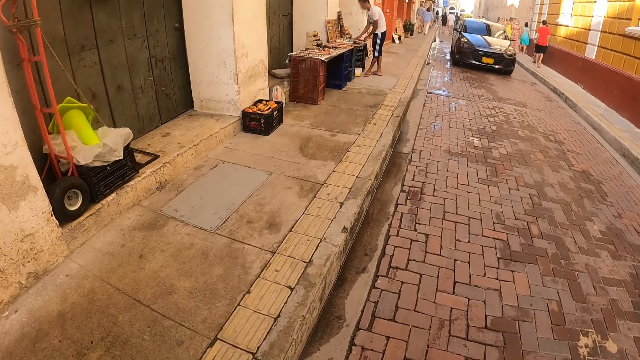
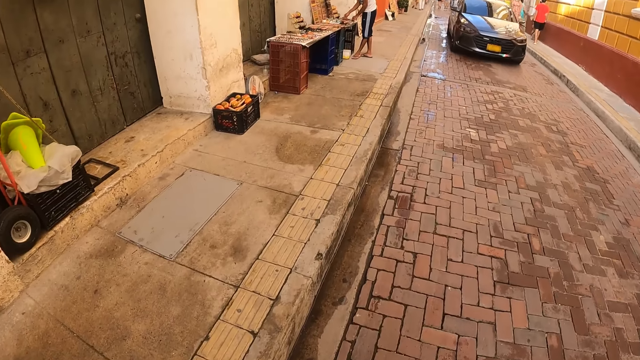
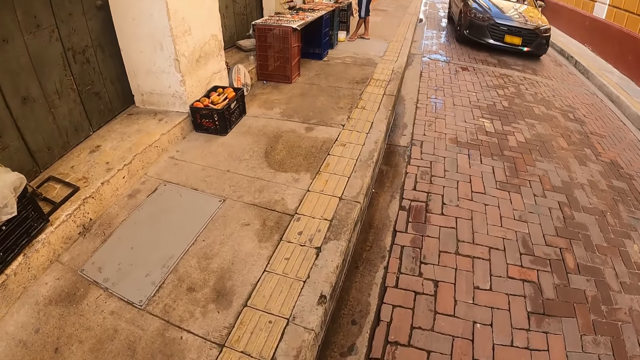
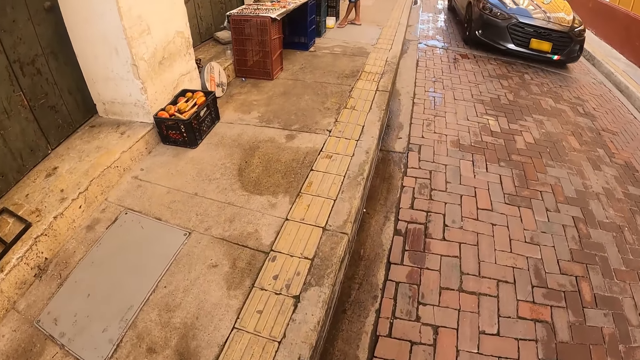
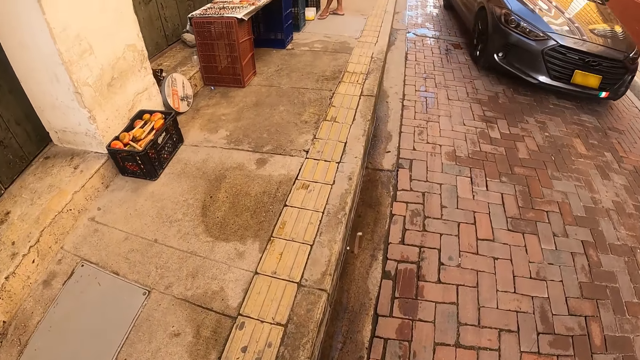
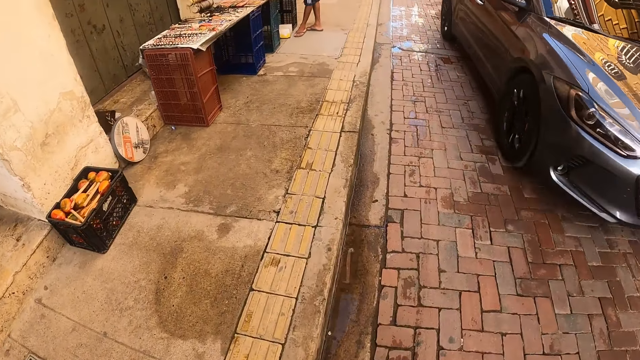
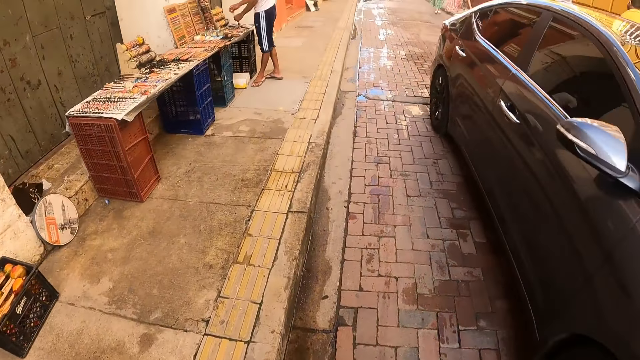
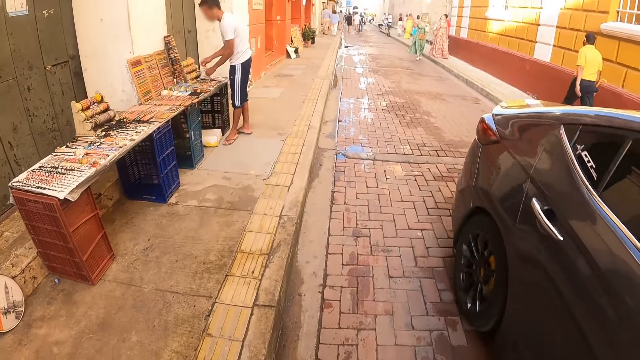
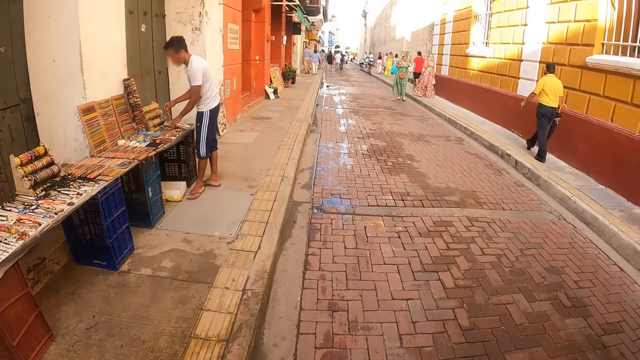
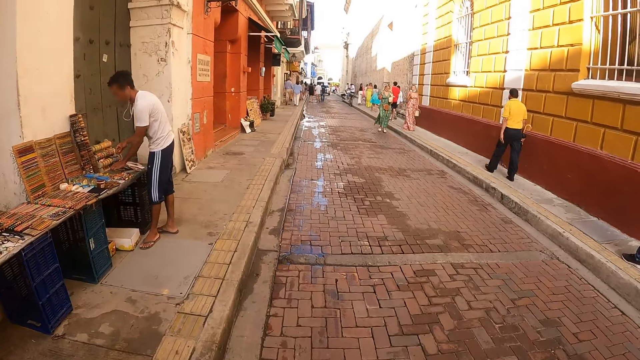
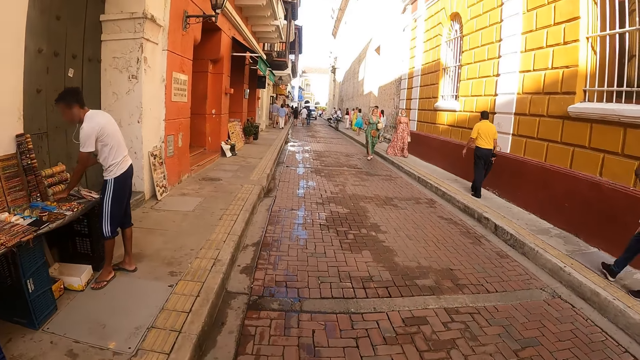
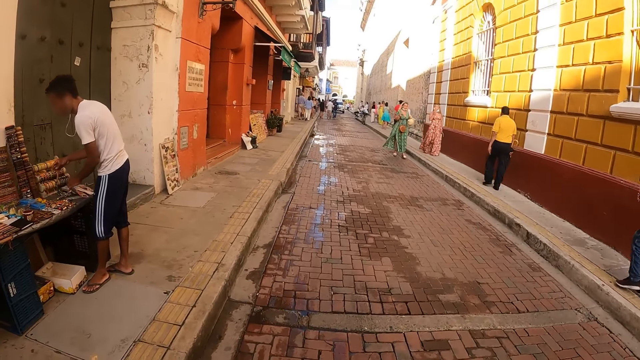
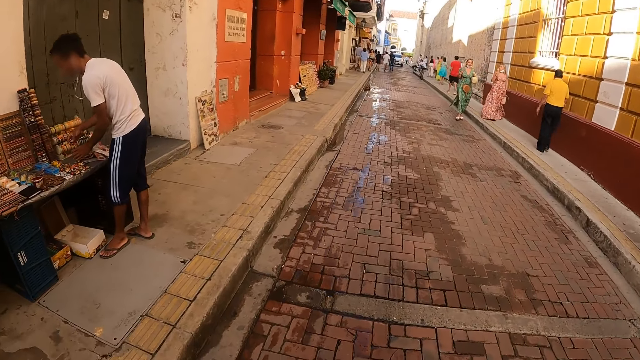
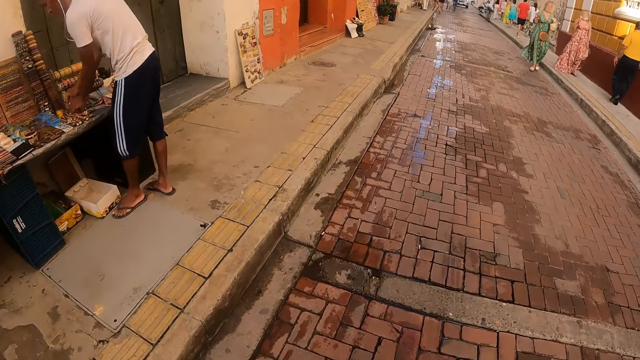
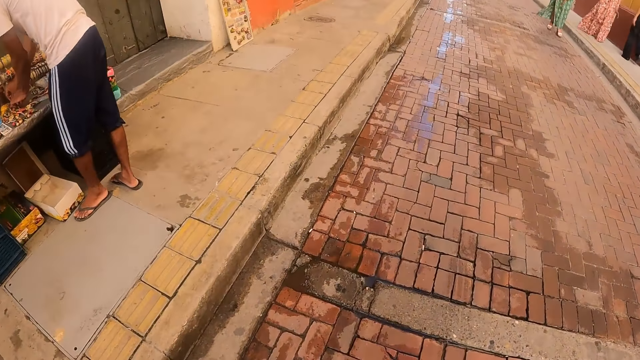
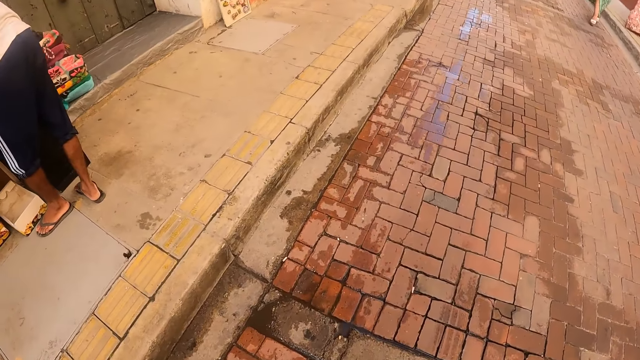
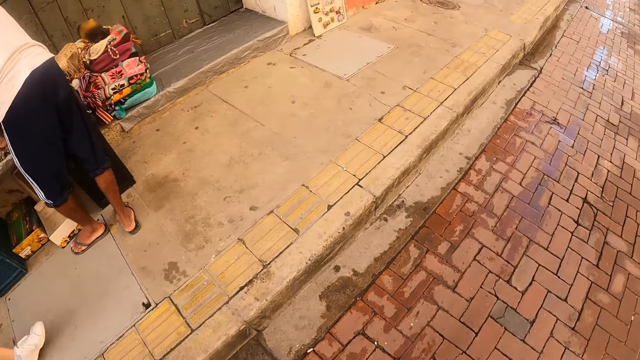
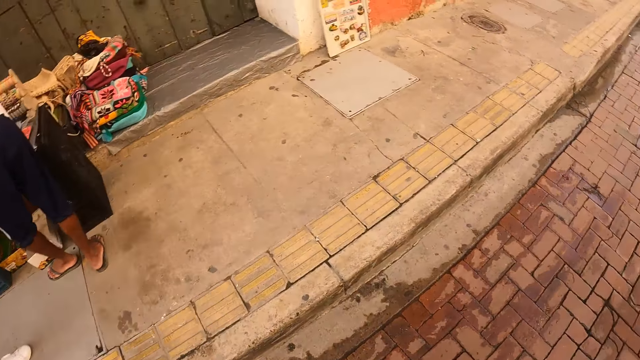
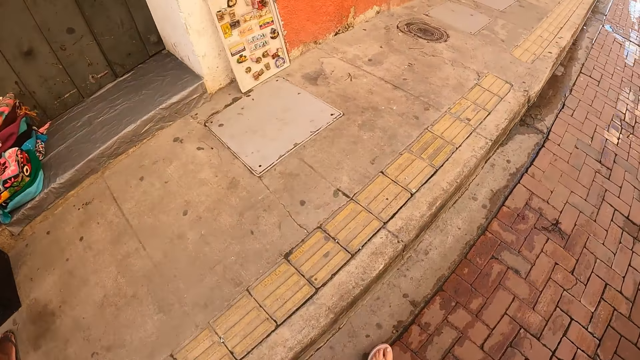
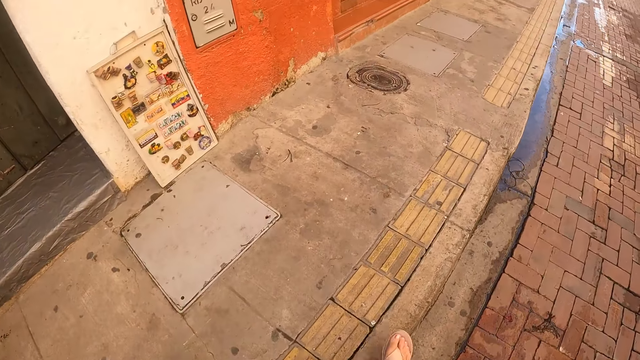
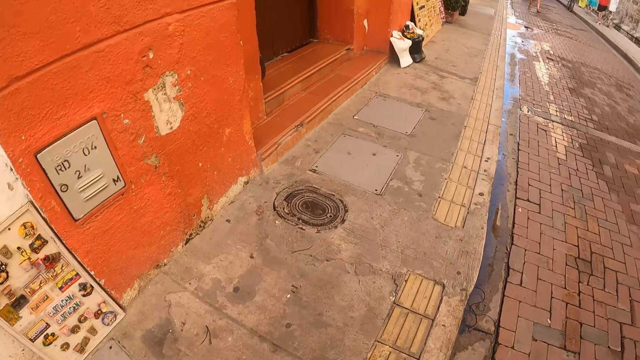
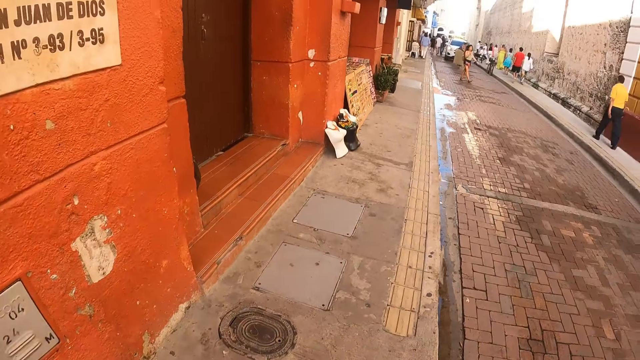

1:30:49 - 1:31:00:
The camera wearer looks aside.

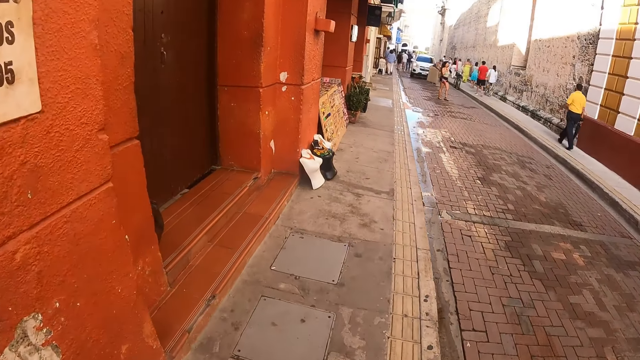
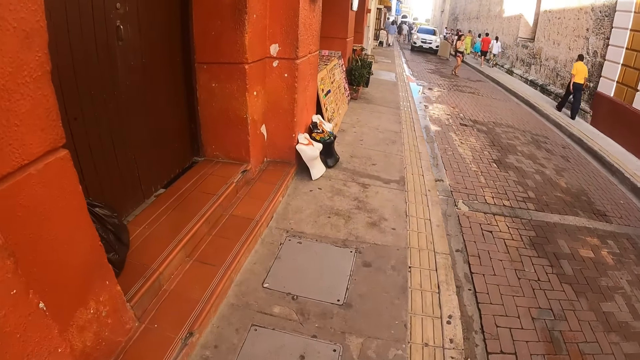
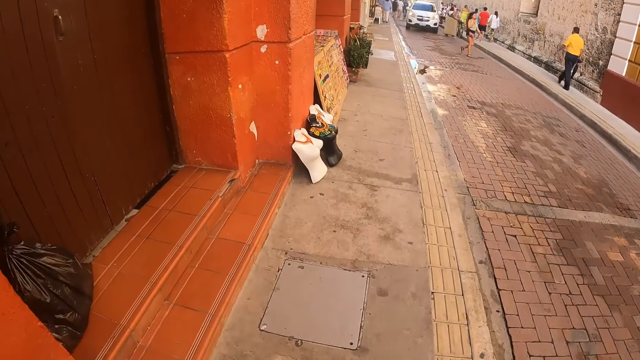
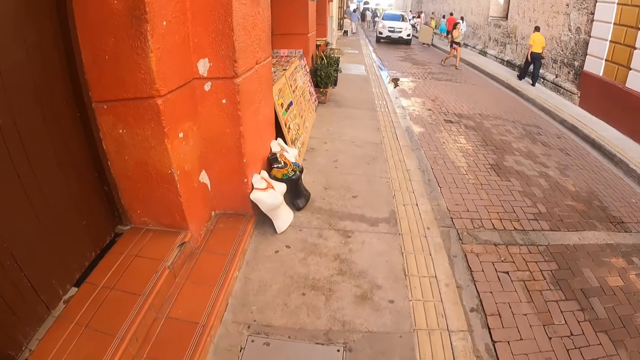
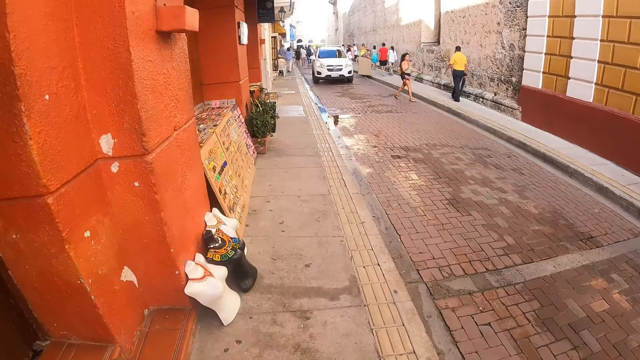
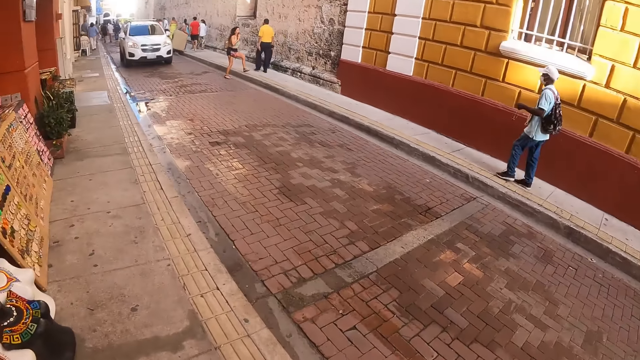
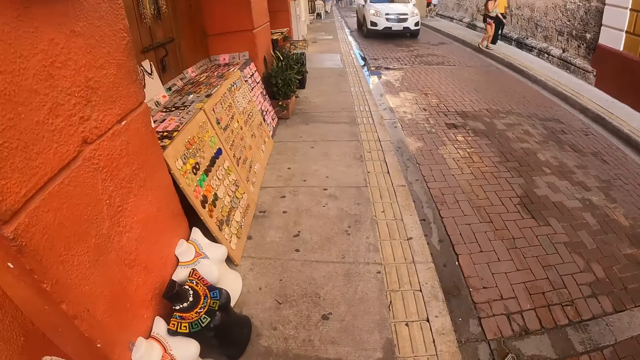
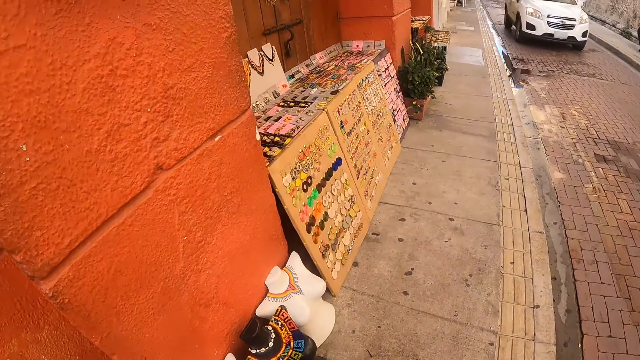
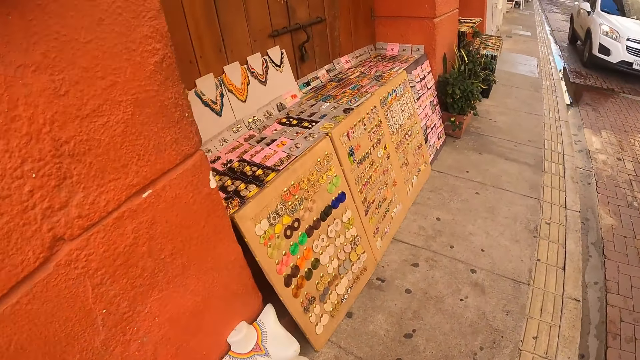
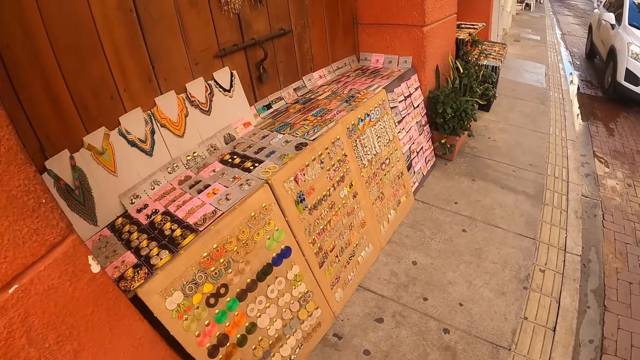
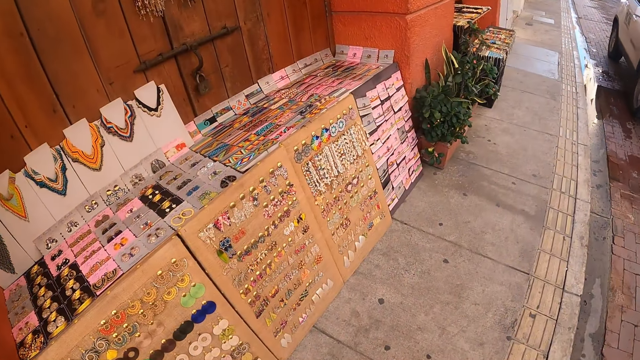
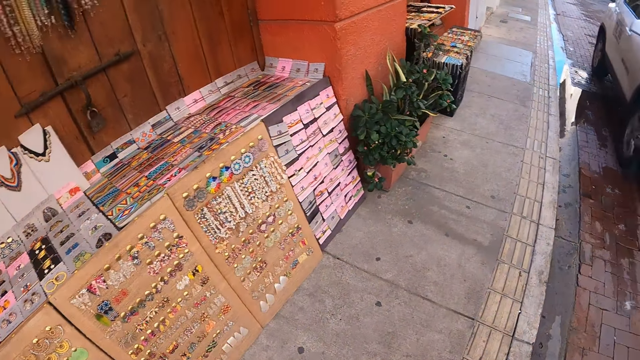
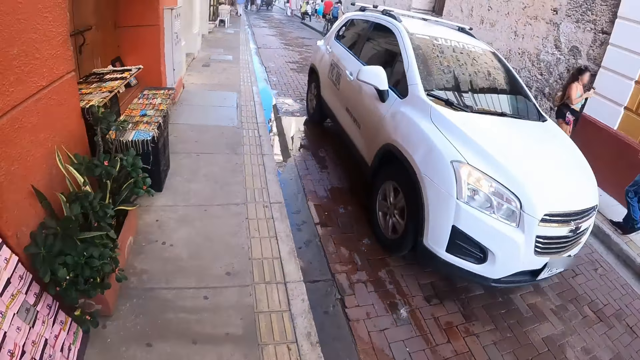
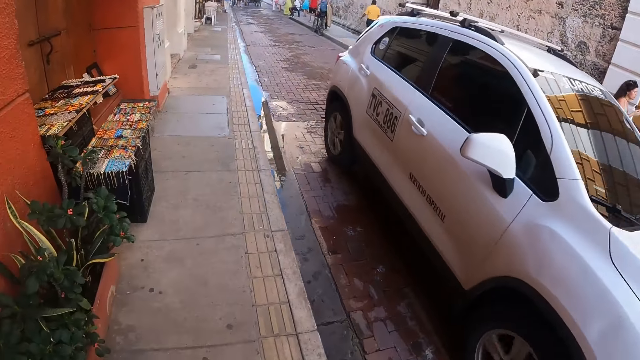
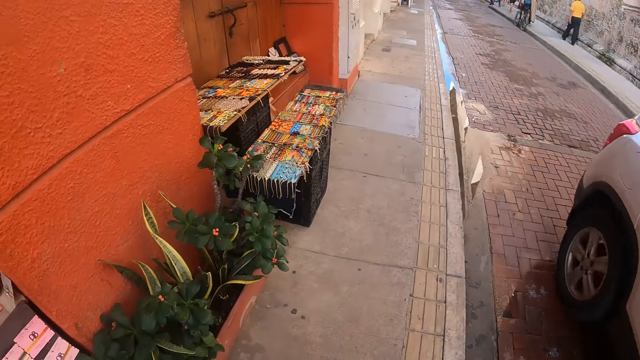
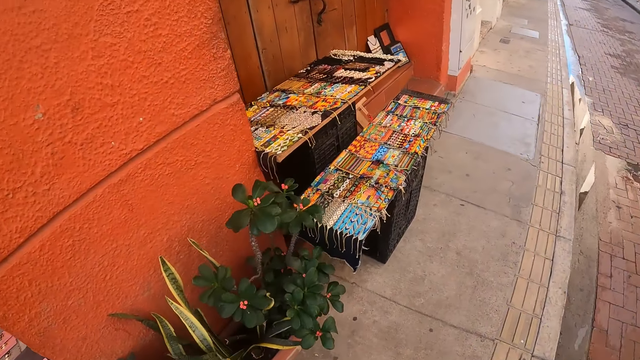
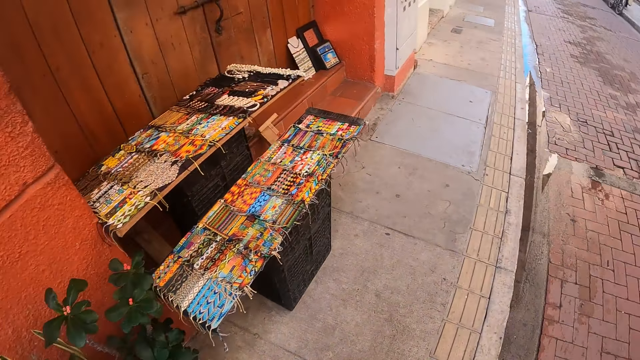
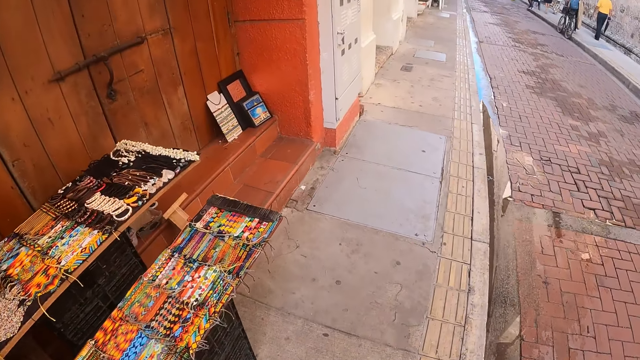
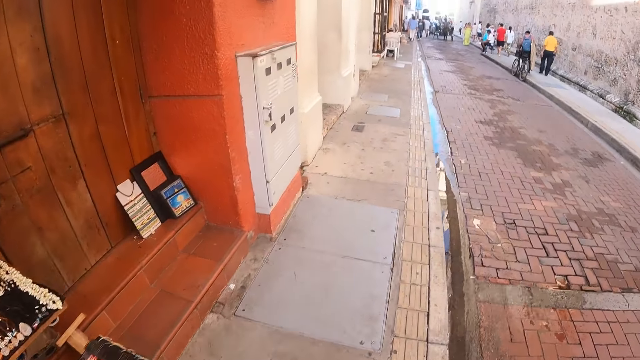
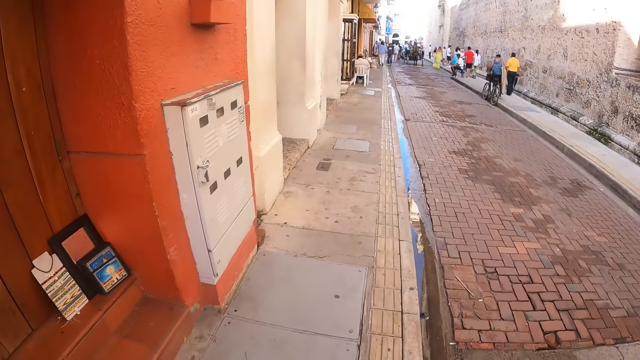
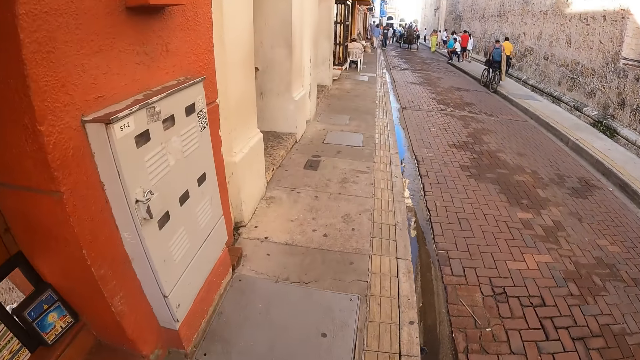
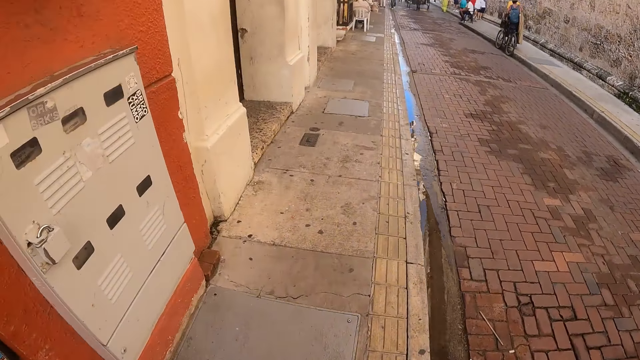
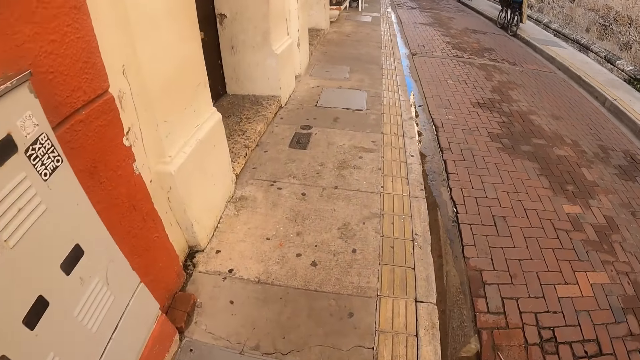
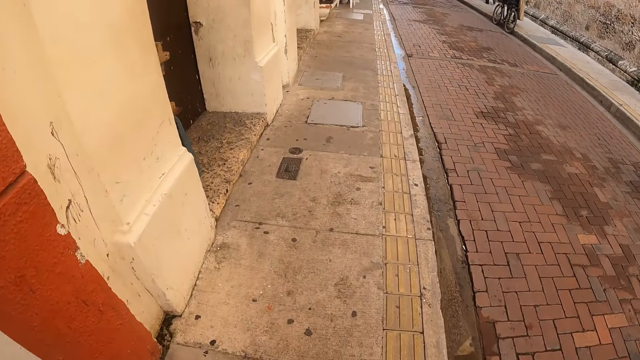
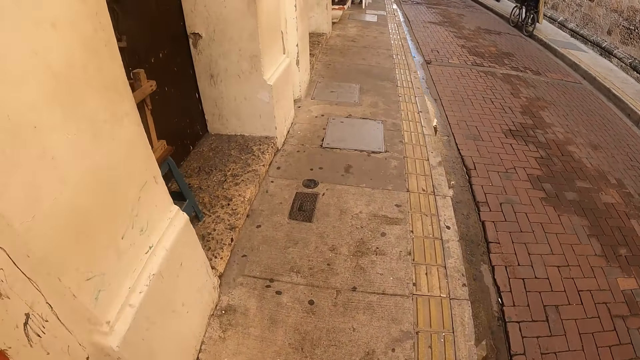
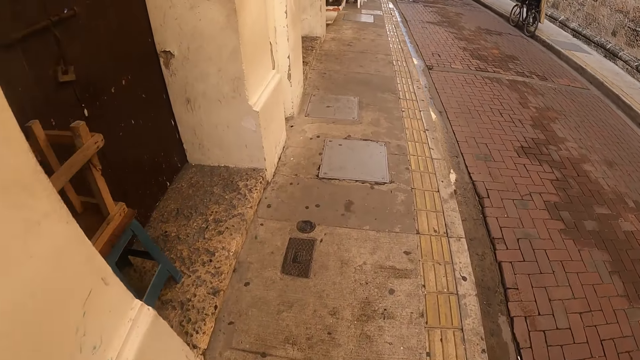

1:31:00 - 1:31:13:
The camera wearer walks in the street.
